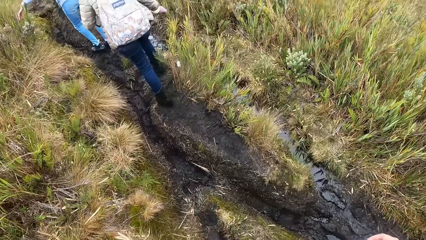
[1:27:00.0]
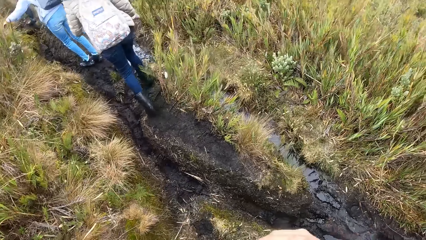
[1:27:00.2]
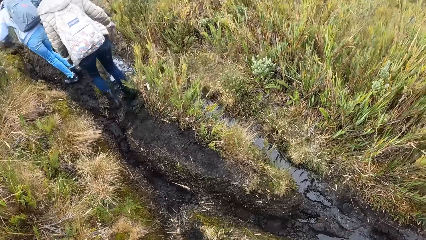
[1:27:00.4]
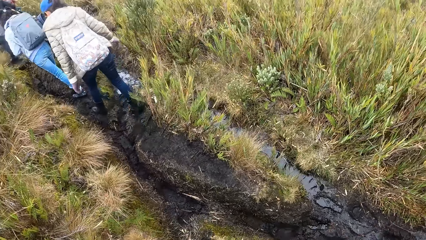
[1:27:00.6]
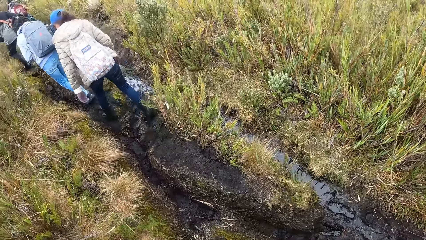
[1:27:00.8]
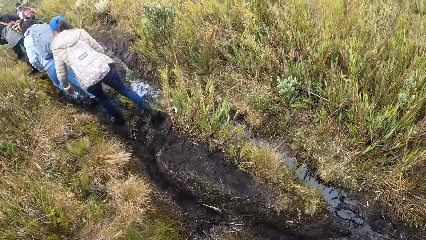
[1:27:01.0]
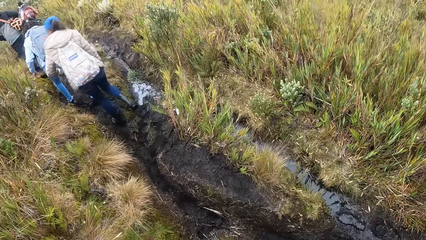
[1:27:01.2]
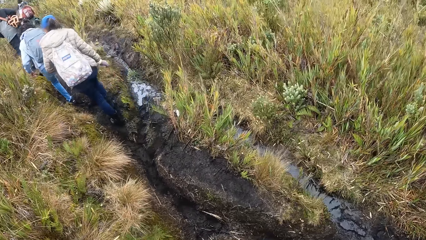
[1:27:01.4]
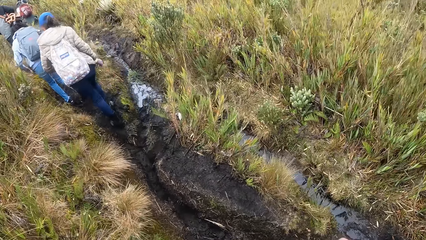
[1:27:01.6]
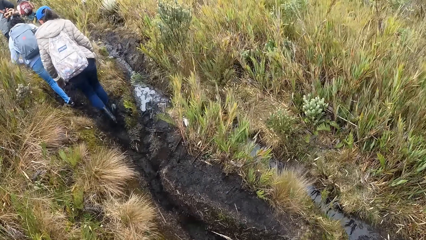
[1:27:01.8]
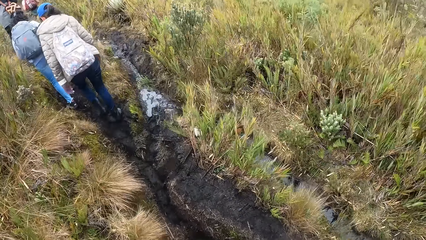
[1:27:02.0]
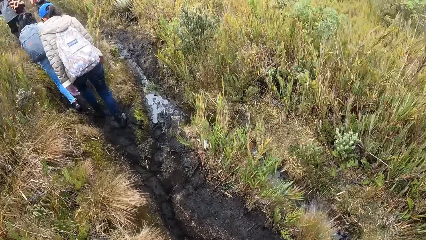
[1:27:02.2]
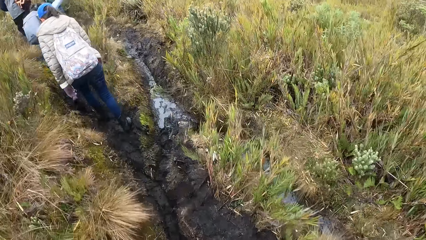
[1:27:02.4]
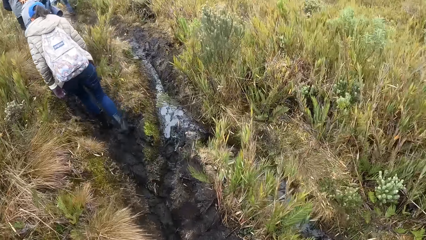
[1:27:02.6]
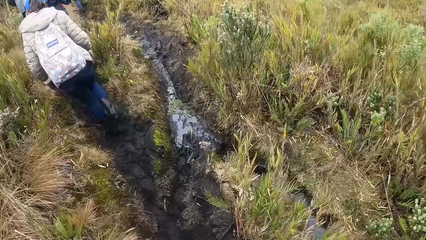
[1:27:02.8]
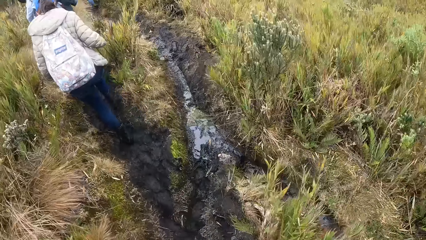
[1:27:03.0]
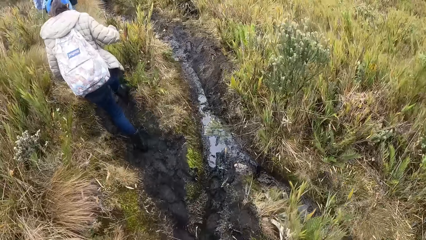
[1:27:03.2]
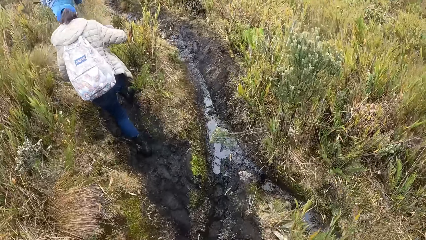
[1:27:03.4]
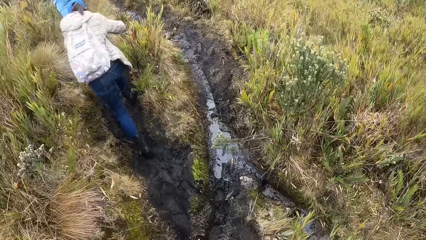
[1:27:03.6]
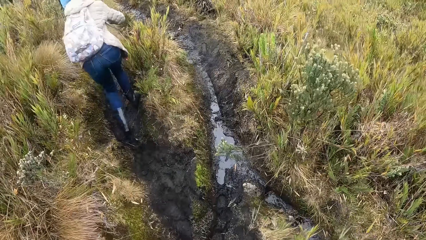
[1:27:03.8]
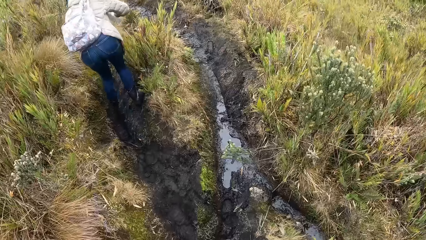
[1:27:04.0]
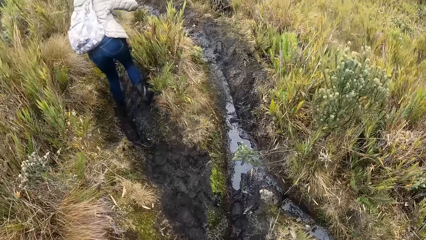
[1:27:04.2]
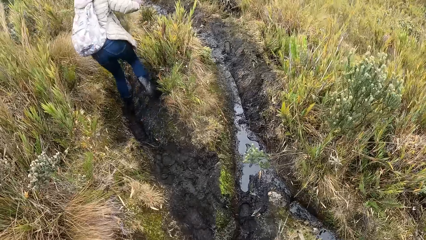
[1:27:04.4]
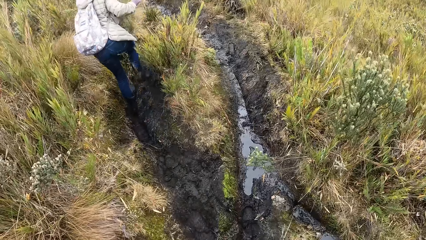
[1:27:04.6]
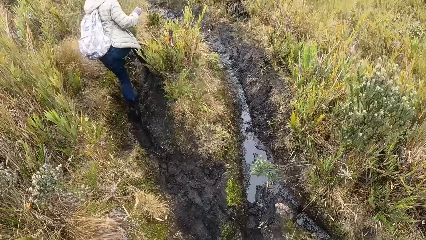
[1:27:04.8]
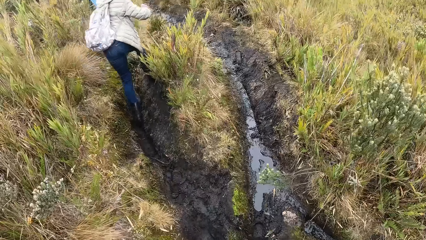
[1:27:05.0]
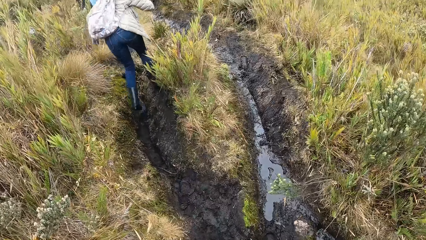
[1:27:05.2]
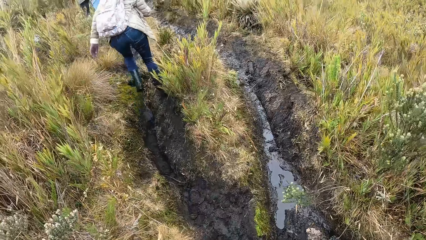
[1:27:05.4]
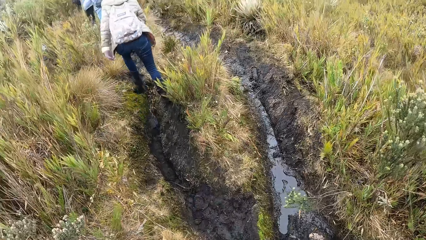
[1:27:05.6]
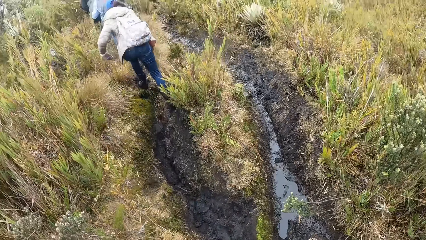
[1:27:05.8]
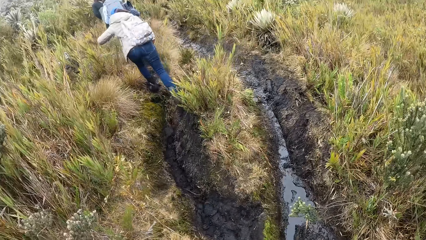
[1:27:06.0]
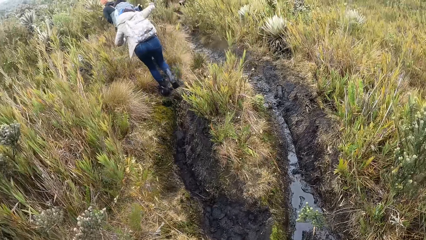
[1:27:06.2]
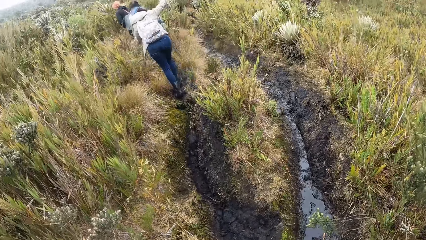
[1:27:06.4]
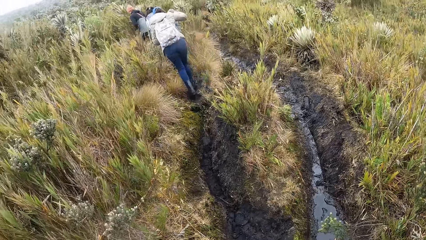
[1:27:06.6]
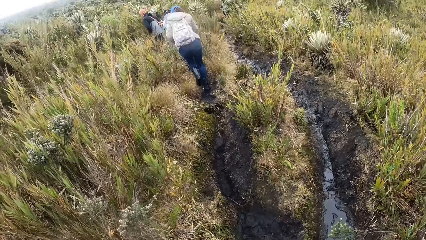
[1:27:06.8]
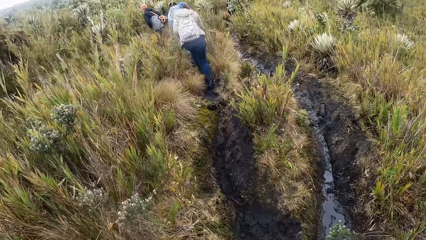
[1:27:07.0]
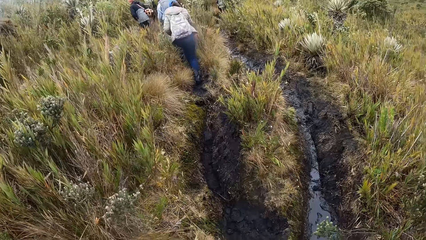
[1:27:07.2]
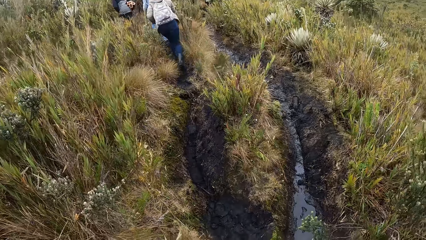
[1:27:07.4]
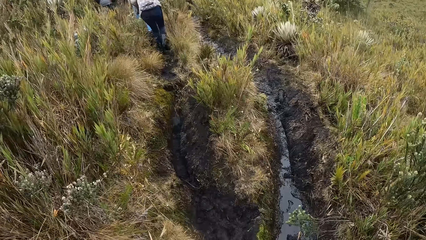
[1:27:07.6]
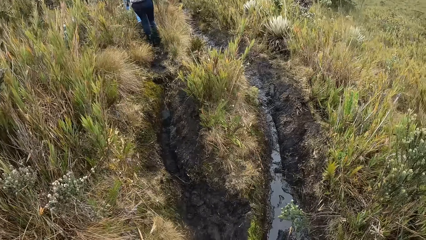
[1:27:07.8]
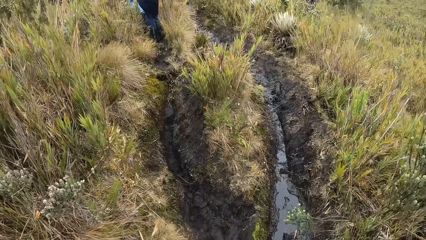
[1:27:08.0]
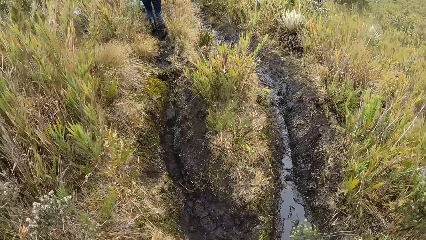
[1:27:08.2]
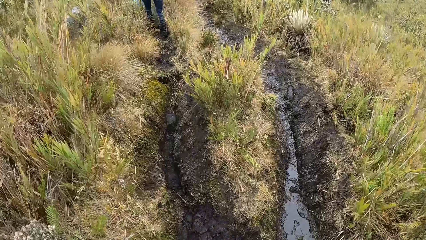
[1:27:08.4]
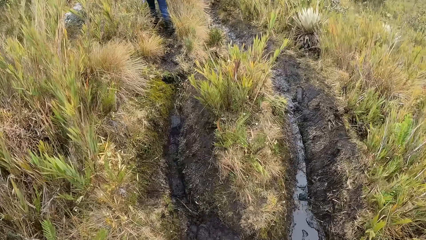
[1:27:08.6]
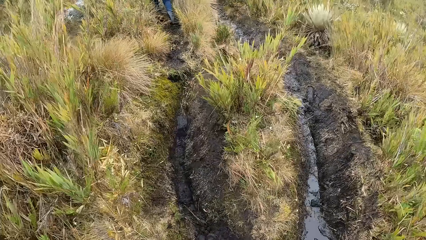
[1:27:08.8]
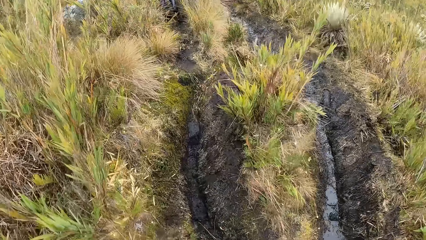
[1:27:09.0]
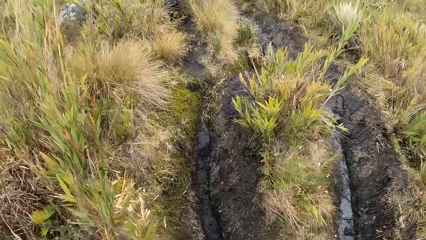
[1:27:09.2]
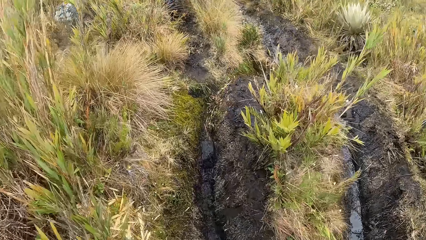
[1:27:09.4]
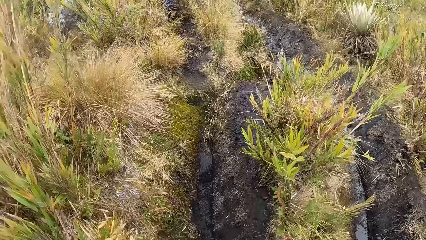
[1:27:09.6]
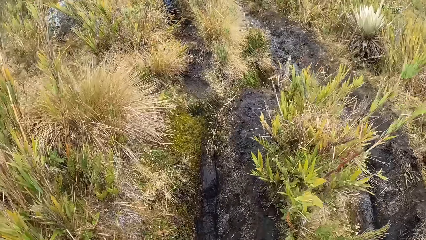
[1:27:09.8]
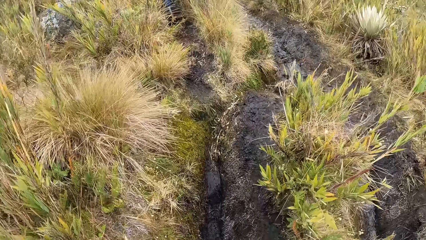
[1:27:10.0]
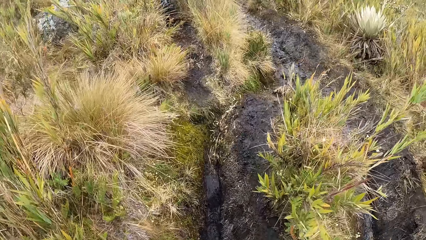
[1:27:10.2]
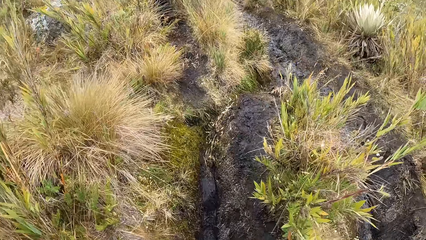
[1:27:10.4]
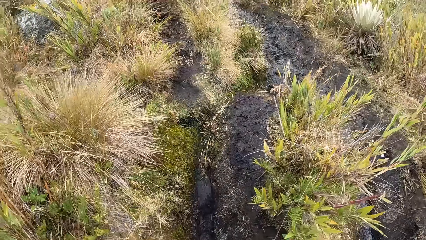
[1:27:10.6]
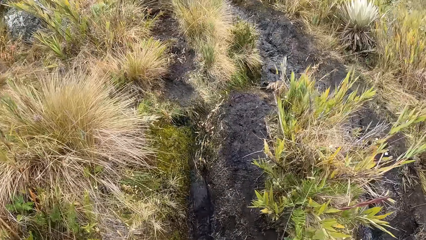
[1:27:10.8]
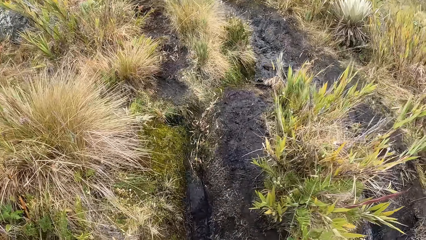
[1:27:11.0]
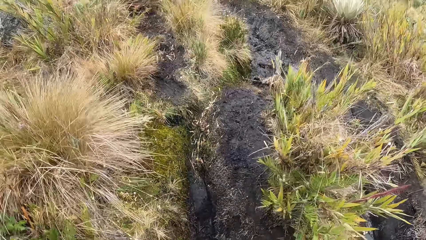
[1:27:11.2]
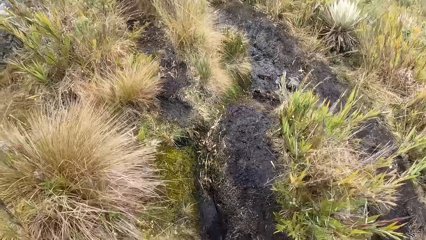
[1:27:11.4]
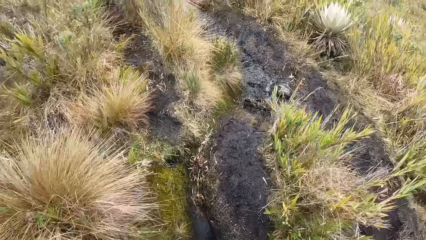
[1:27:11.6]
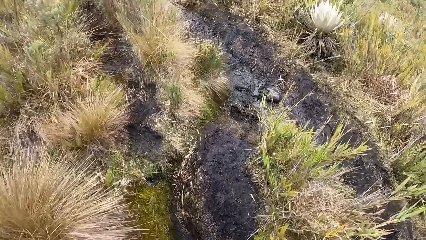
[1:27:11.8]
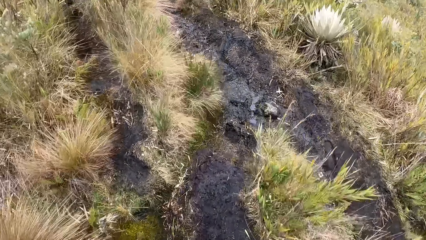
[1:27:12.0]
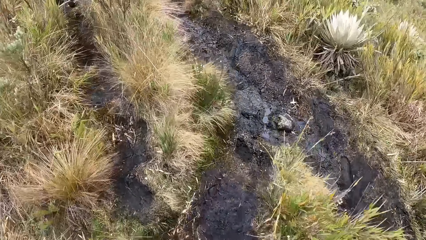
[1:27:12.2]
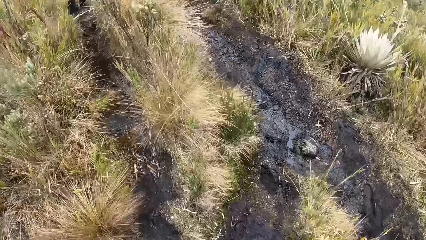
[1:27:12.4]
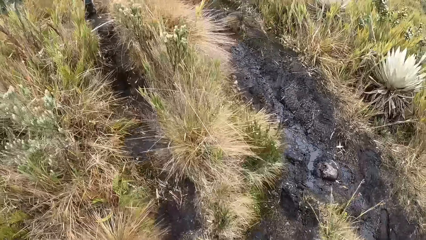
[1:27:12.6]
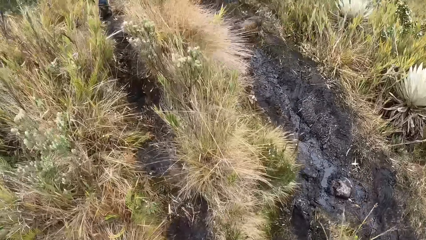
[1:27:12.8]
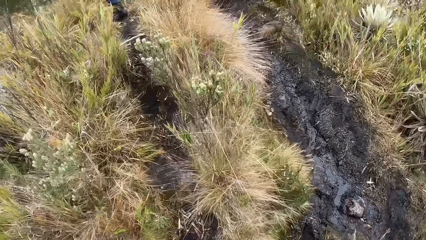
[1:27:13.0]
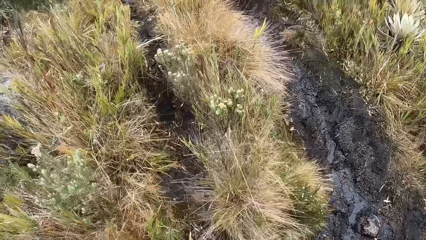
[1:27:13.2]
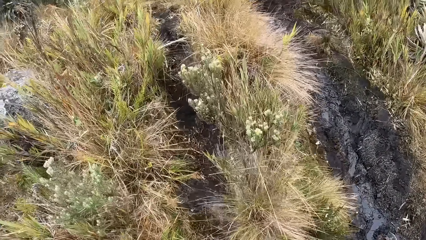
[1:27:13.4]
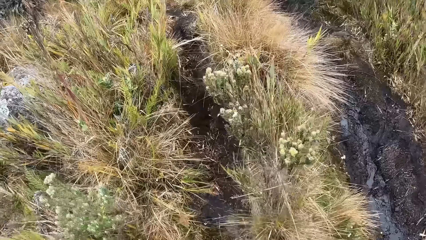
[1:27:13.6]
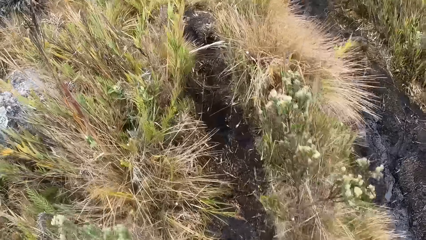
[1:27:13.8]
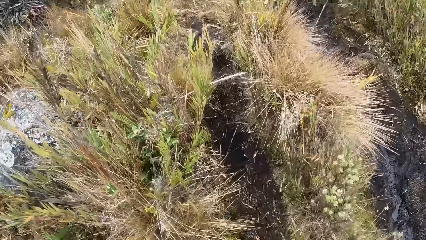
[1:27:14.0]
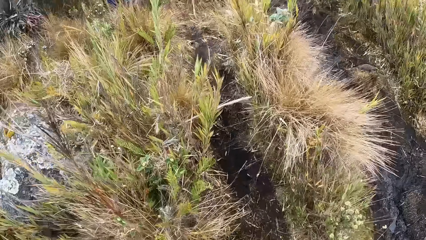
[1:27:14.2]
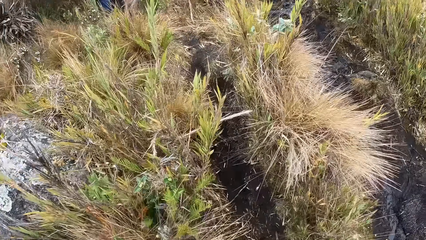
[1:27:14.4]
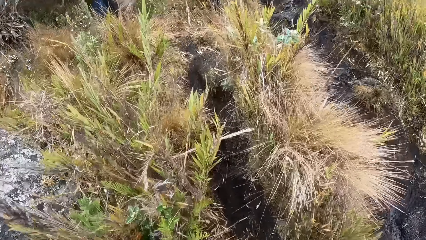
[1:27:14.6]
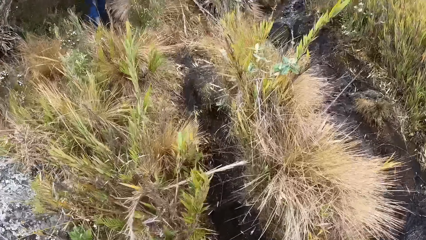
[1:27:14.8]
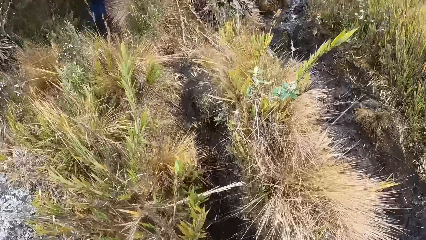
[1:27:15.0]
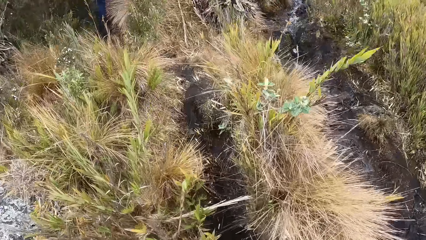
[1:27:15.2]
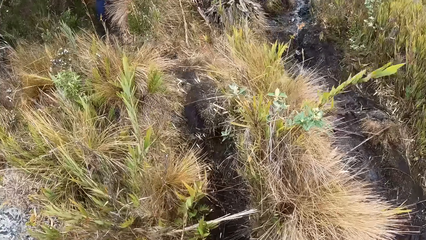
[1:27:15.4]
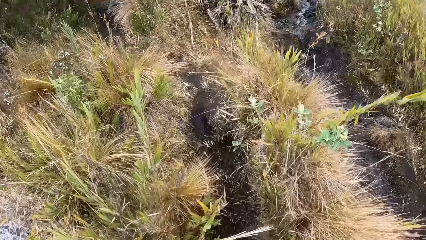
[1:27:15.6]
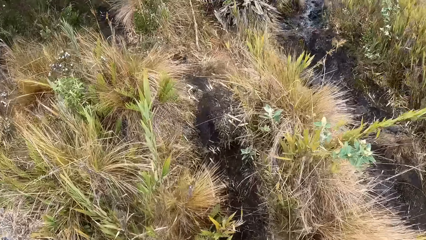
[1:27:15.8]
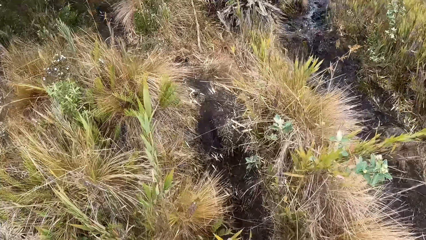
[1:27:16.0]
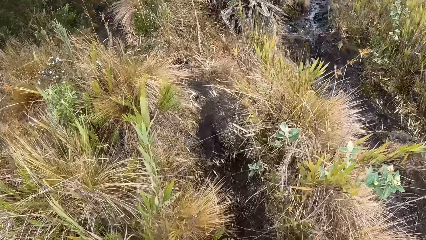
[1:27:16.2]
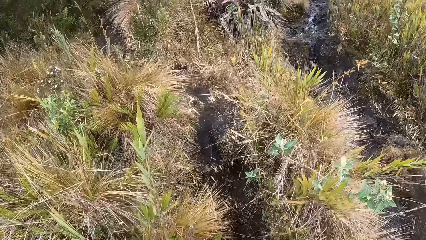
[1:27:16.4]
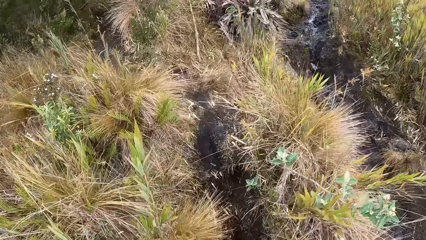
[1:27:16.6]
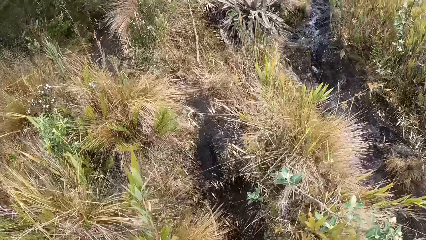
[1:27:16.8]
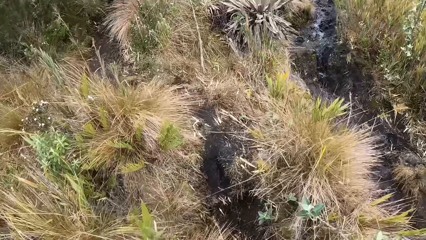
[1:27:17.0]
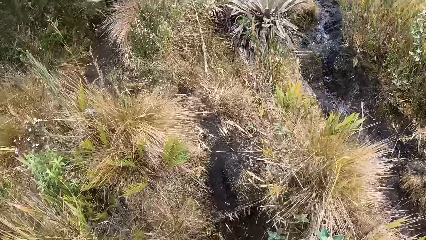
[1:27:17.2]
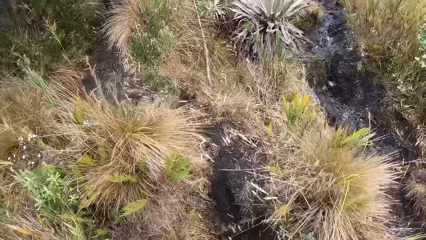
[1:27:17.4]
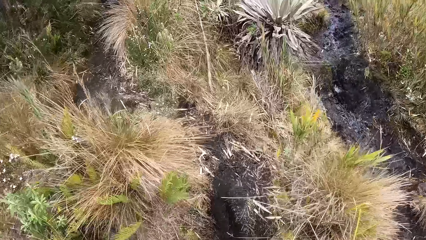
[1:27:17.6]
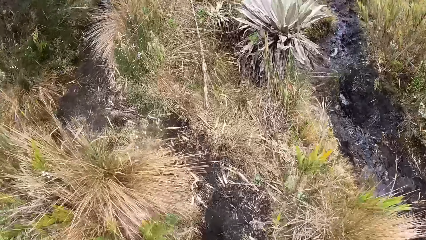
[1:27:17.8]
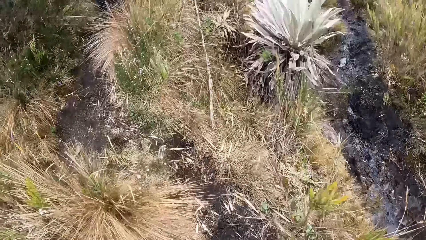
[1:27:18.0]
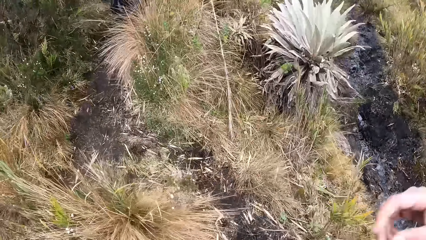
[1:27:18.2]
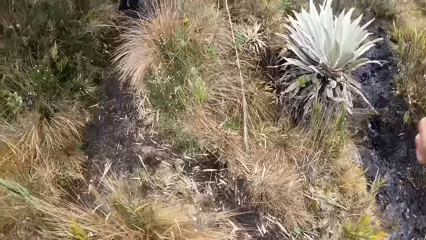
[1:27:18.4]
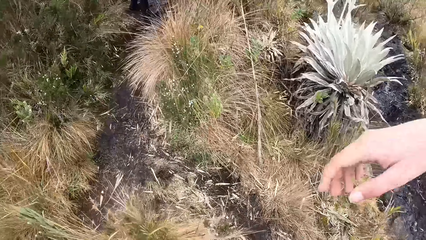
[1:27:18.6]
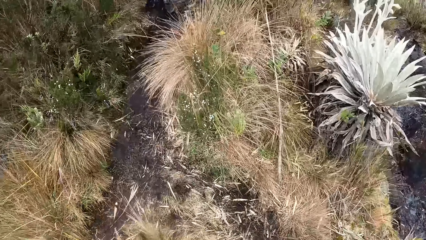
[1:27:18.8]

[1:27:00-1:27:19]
A man walks on the grassland. A woman walks on the grassland. The camera wearer walks on the grassland.
